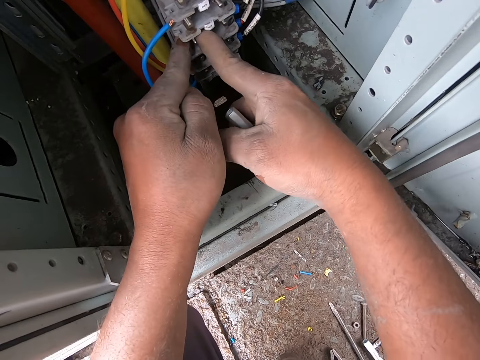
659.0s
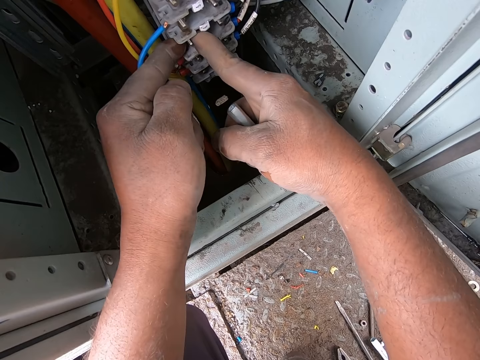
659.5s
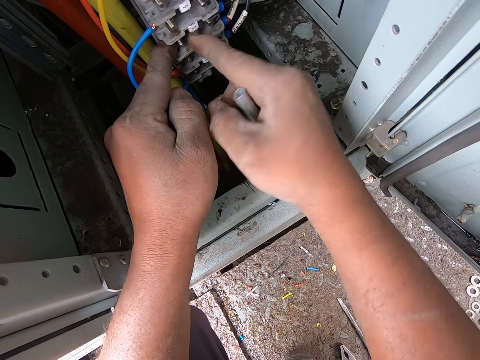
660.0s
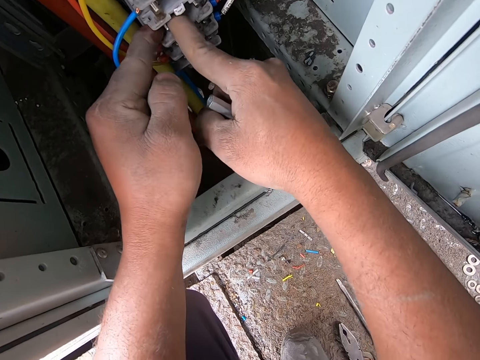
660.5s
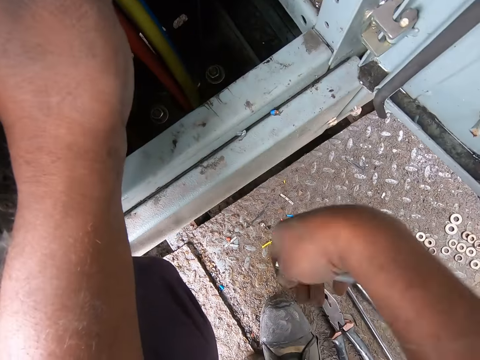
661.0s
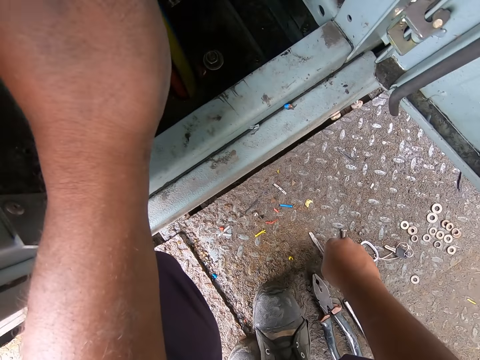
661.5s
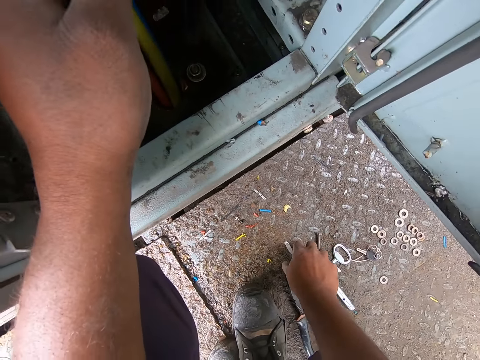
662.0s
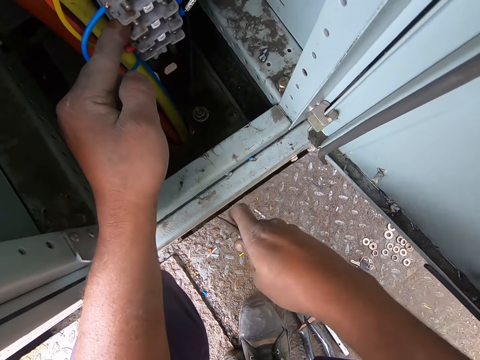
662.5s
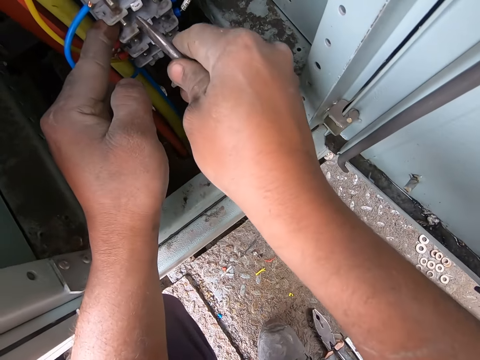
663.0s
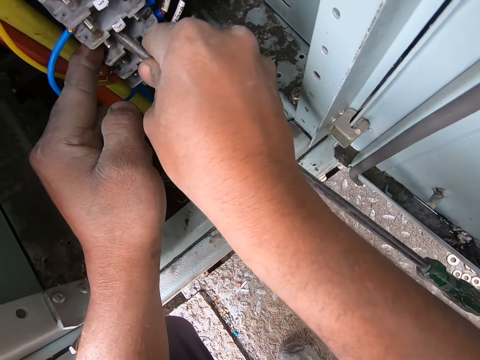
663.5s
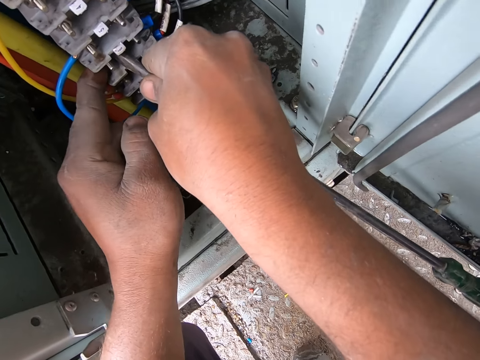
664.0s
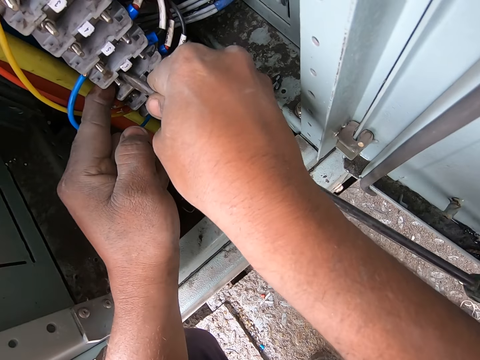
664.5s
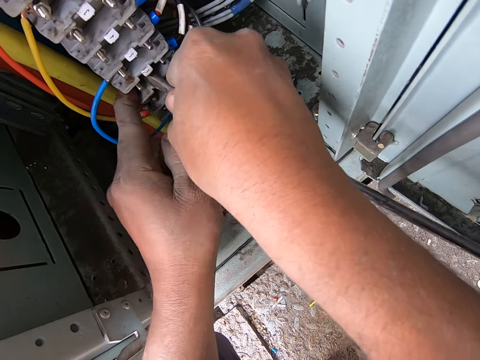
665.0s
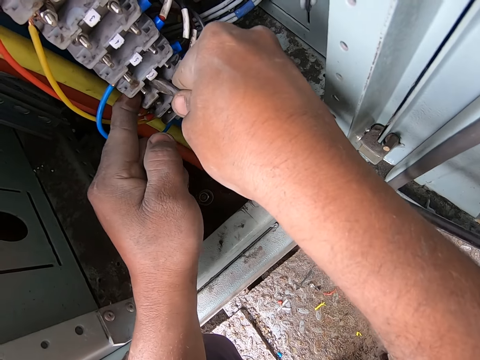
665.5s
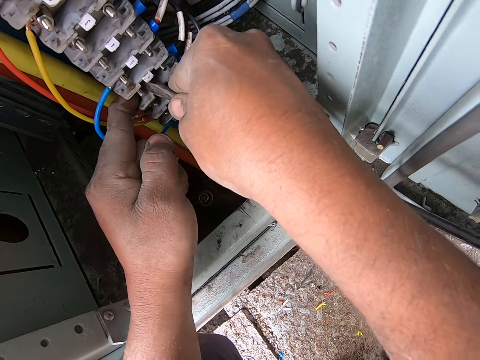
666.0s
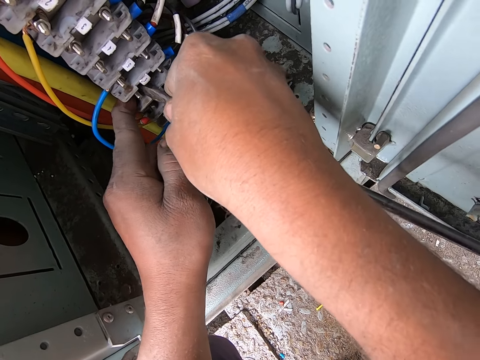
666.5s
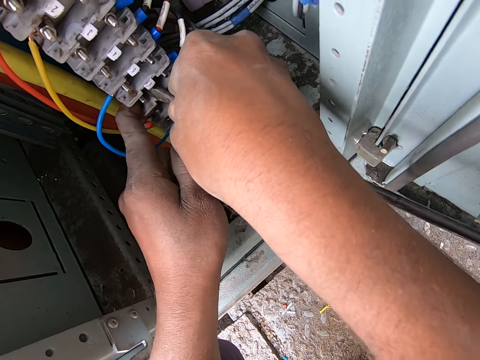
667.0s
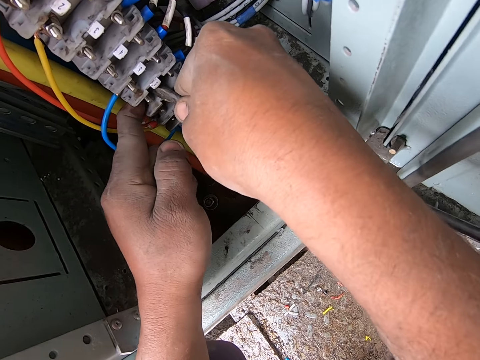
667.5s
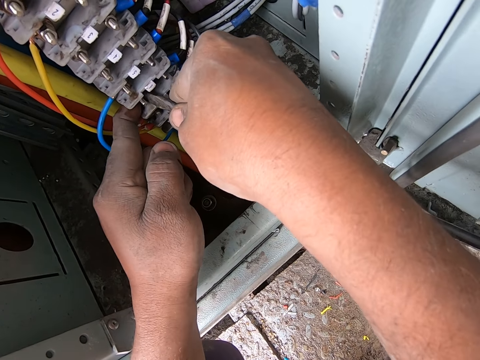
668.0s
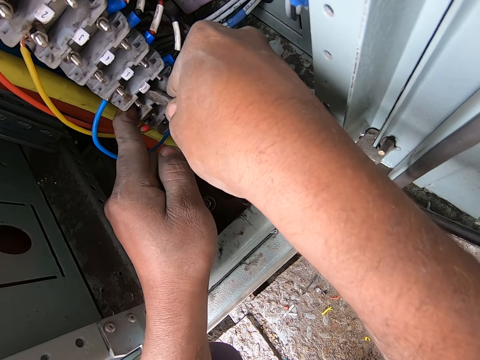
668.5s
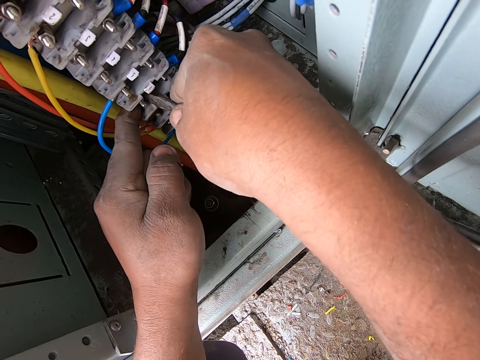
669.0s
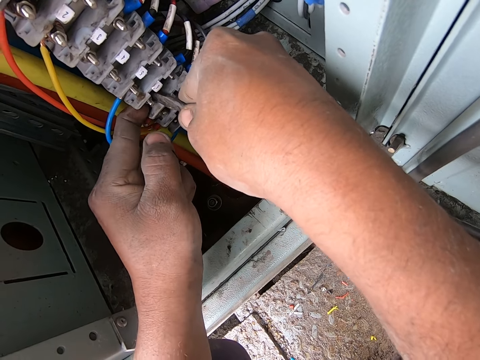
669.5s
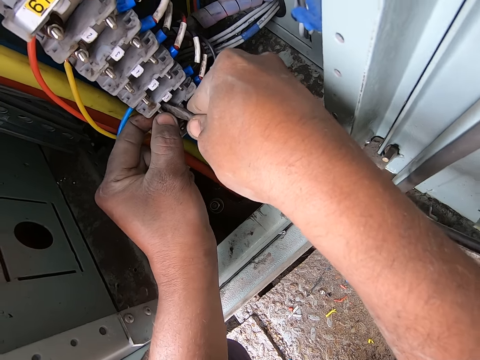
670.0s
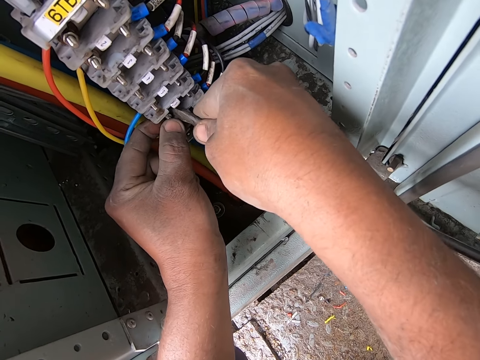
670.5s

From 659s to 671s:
The camera wearer fixes the cable. They drop the metal piece. They pick up a flat screwdriver. They place the flat screwdriver in the electric terminal block. They fix the cable.

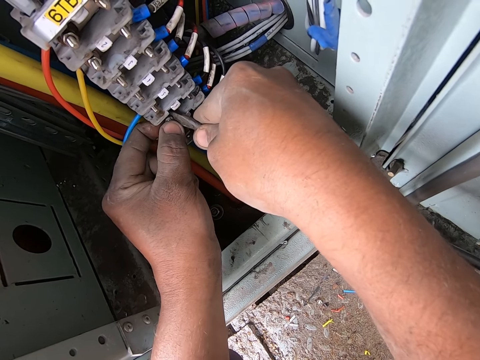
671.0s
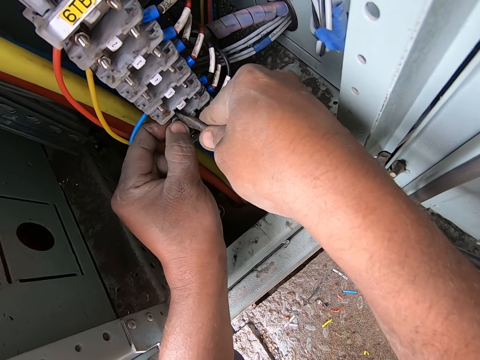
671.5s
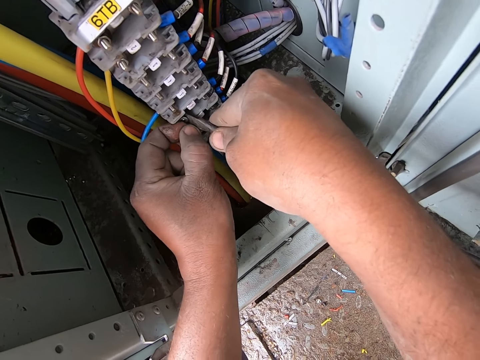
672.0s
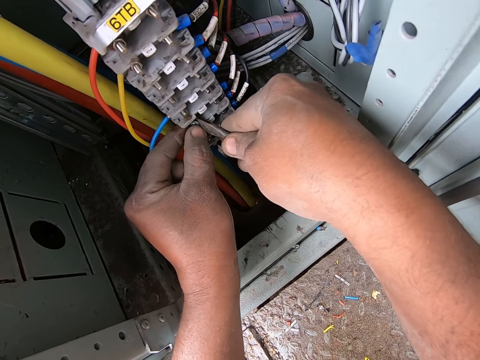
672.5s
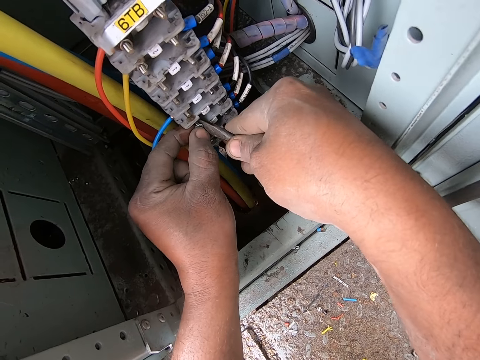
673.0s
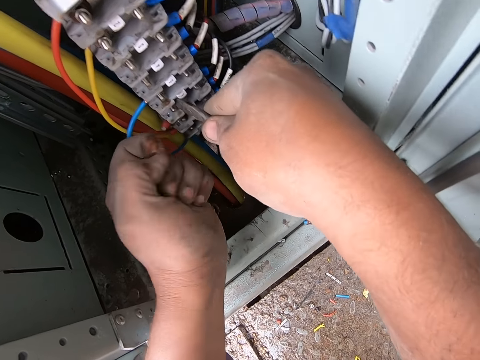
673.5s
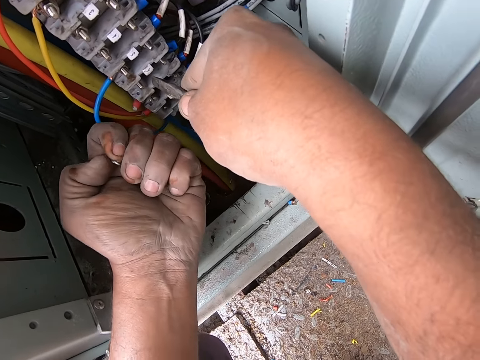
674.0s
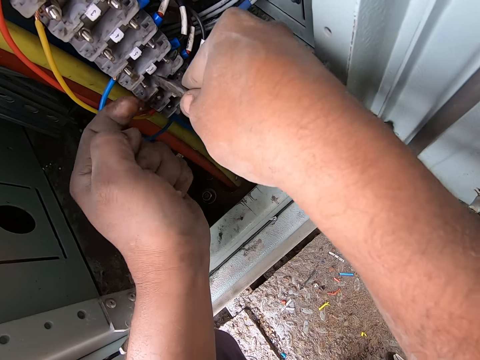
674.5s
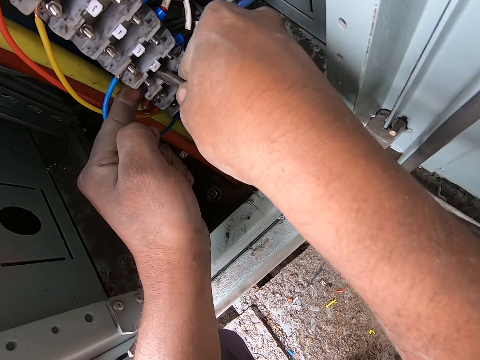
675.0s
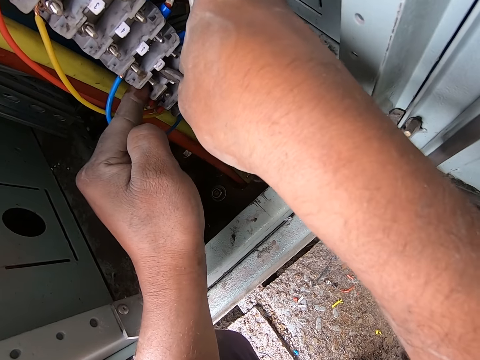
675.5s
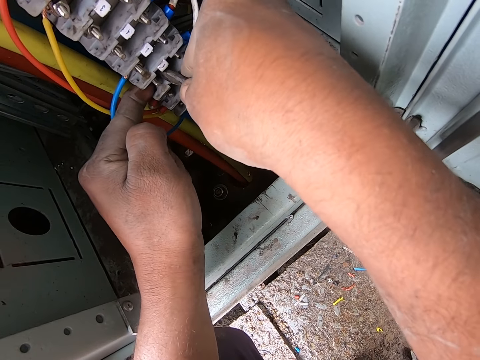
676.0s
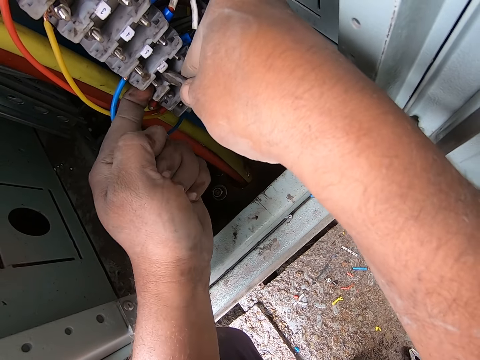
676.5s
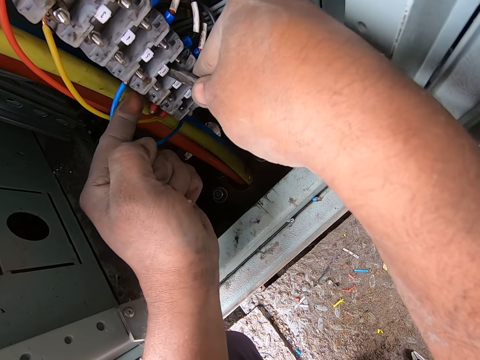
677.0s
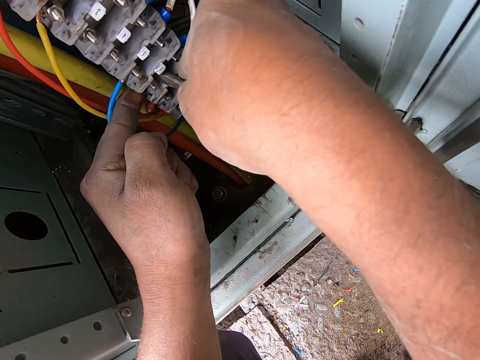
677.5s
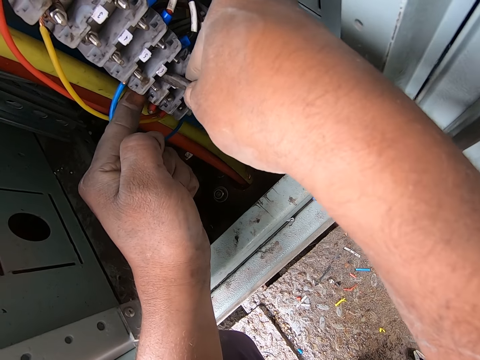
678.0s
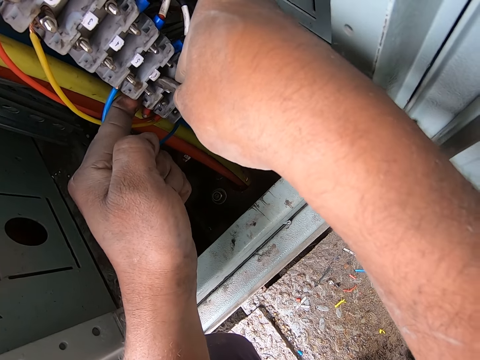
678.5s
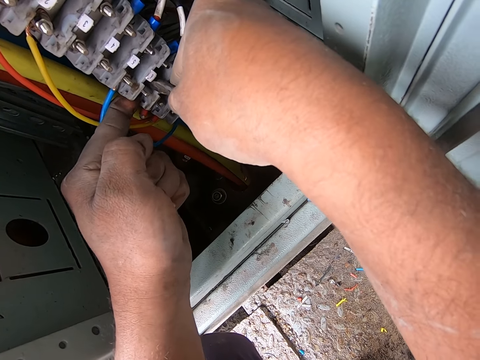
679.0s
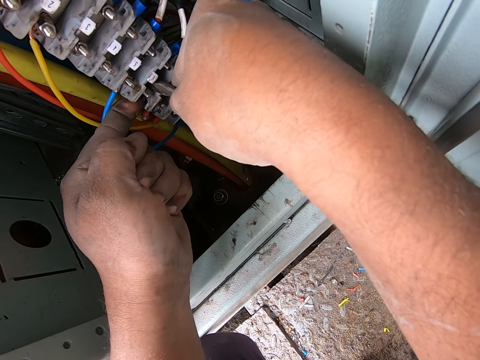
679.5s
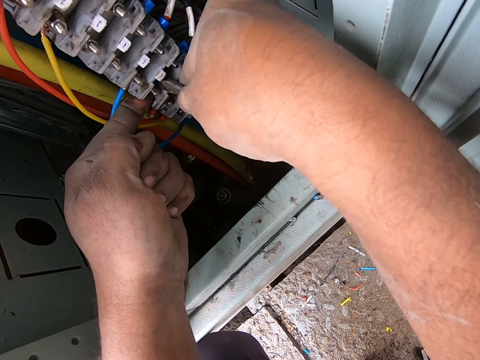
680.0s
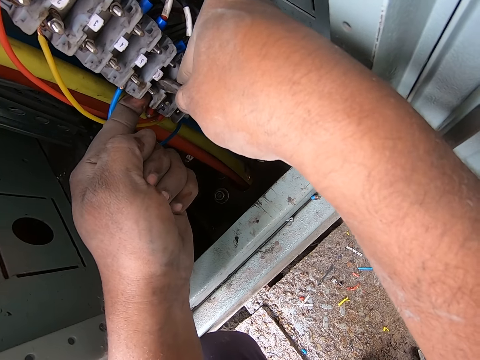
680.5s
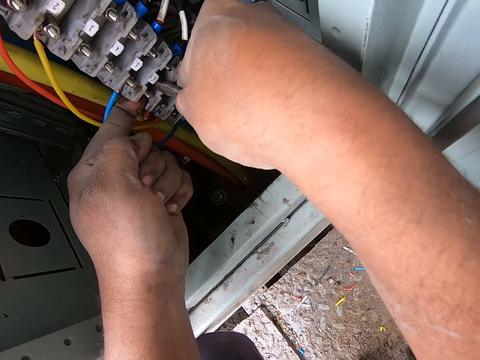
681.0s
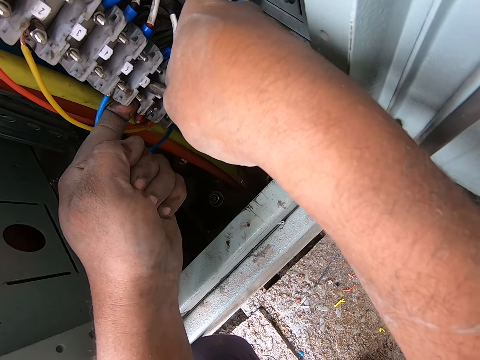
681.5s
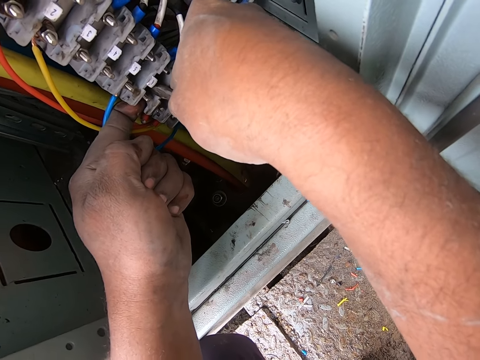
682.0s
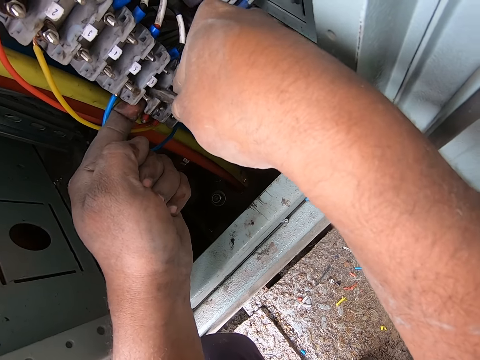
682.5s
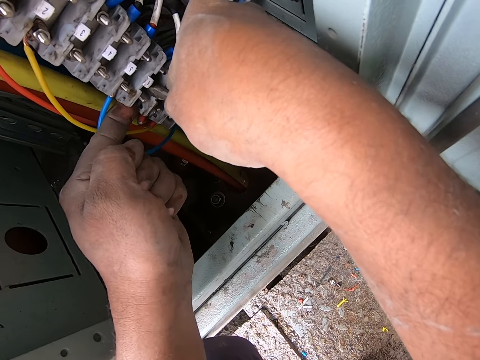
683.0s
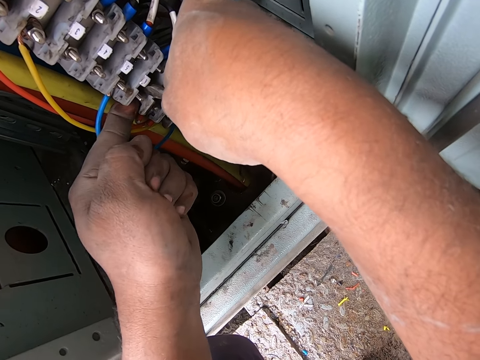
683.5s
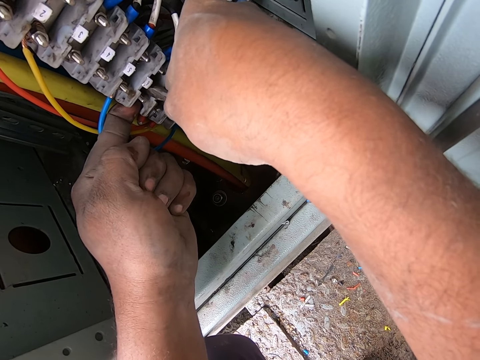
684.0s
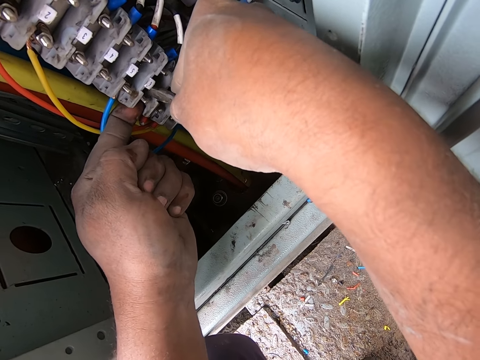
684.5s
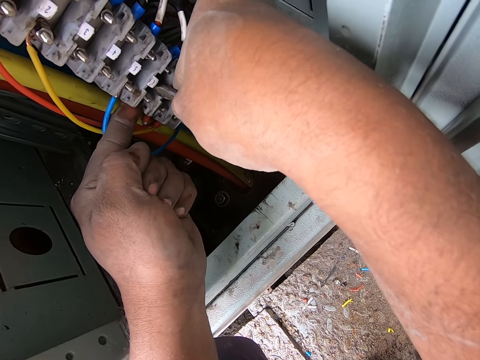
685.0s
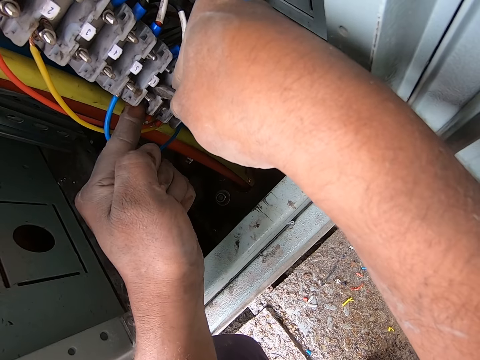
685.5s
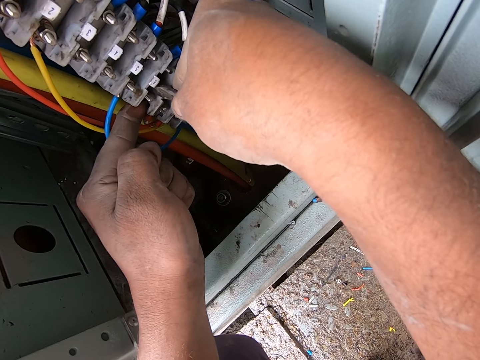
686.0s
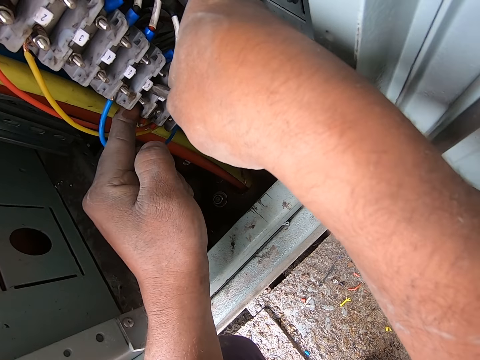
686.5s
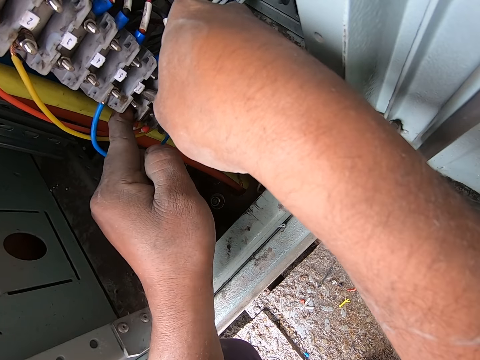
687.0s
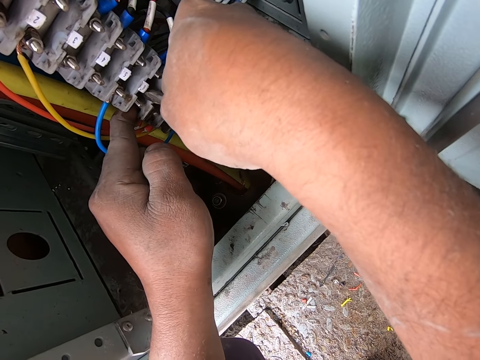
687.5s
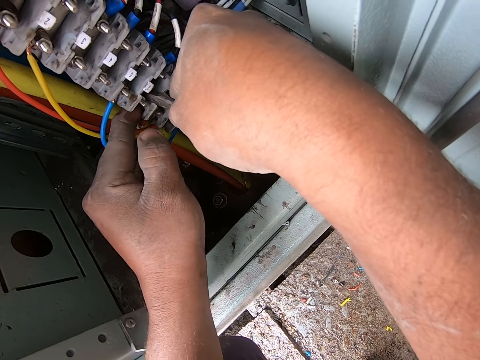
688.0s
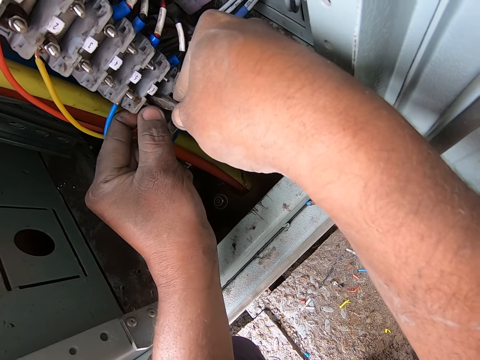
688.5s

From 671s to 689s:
The camera wearer removes a screw from the electric terminal block. He holds the screw with the left hand. He moves the nut in his hand. He fixes the cable. He removes a screw from the electric terminal block.
